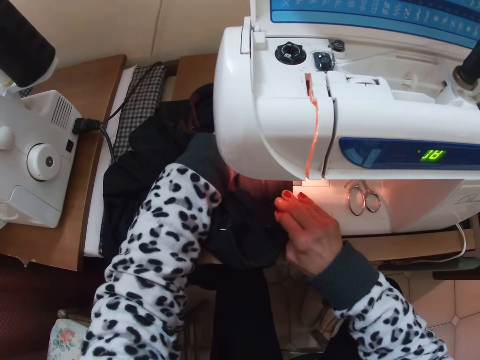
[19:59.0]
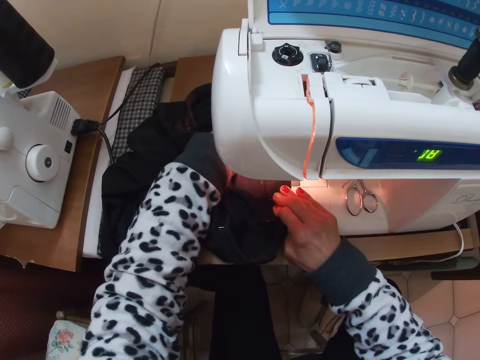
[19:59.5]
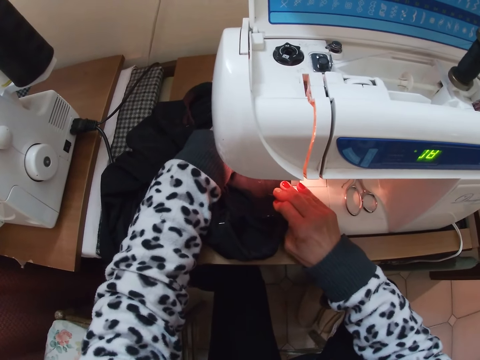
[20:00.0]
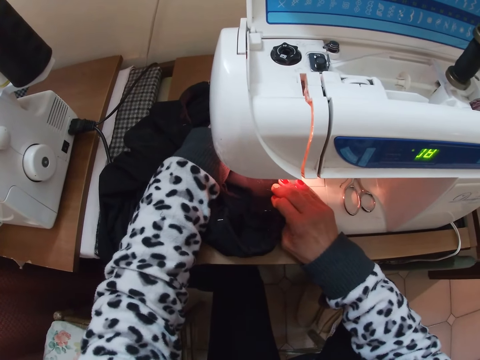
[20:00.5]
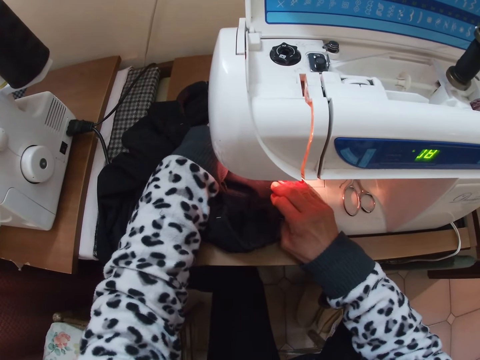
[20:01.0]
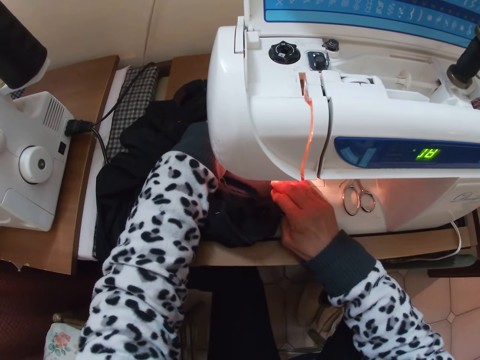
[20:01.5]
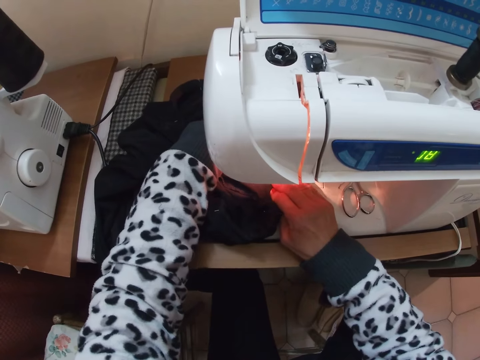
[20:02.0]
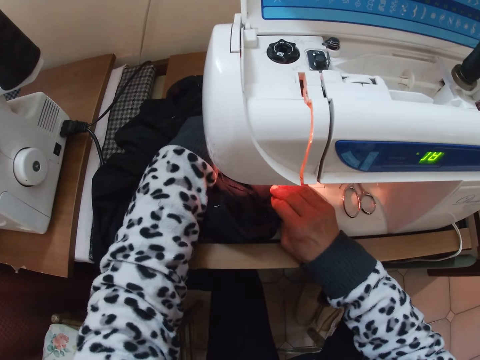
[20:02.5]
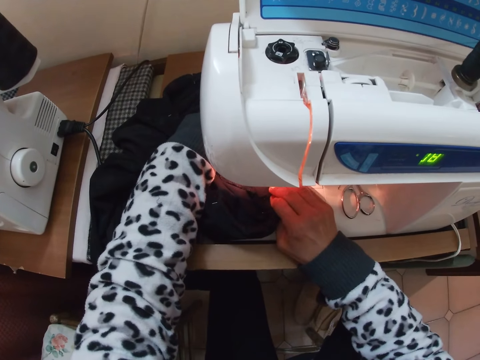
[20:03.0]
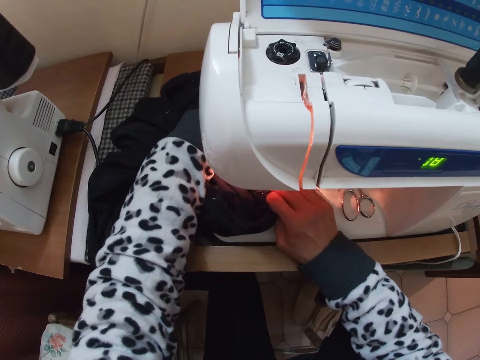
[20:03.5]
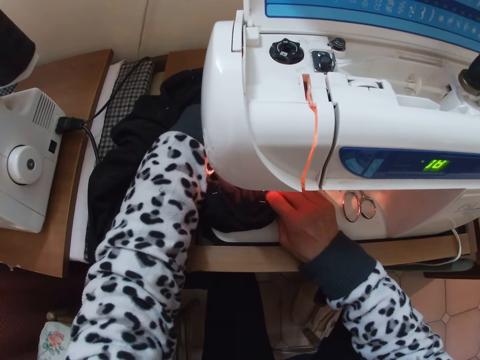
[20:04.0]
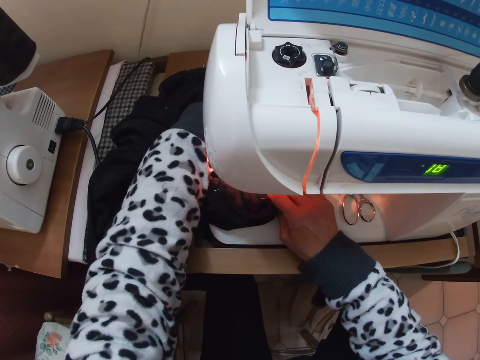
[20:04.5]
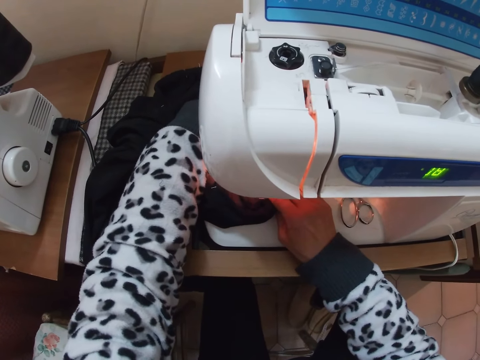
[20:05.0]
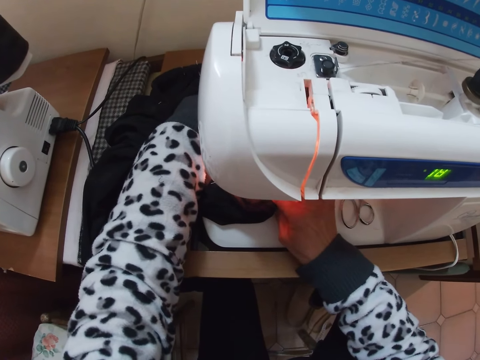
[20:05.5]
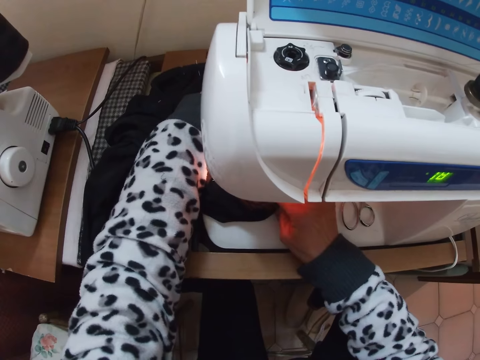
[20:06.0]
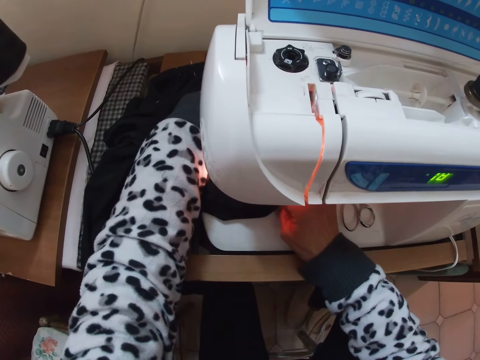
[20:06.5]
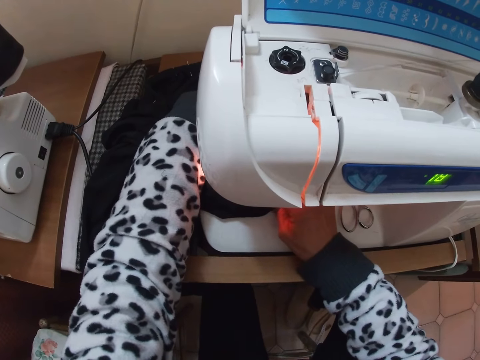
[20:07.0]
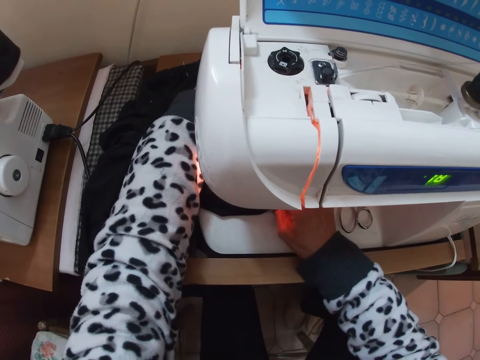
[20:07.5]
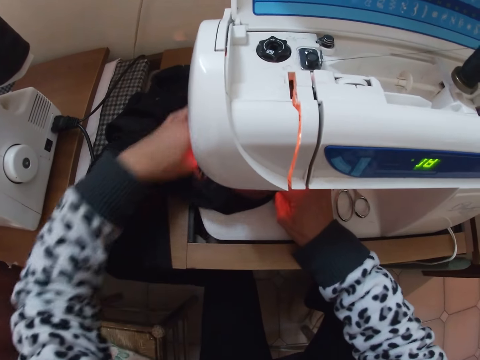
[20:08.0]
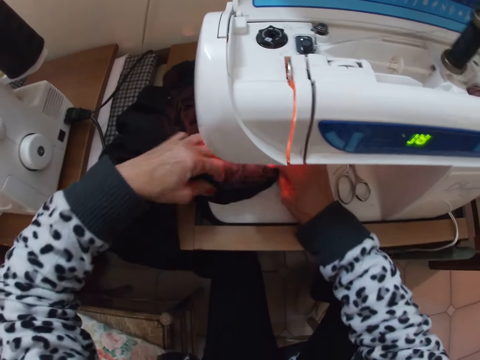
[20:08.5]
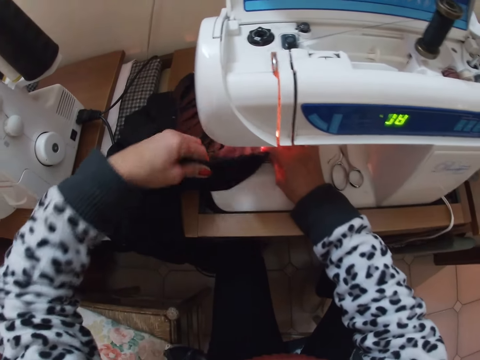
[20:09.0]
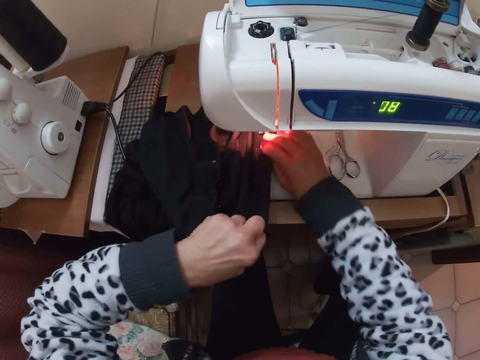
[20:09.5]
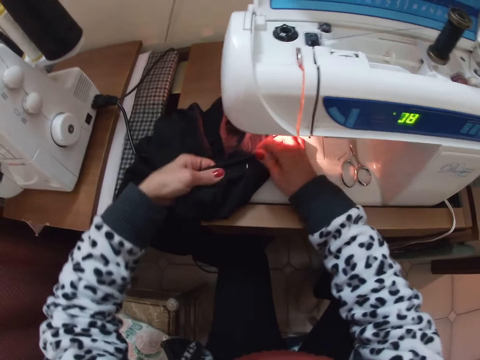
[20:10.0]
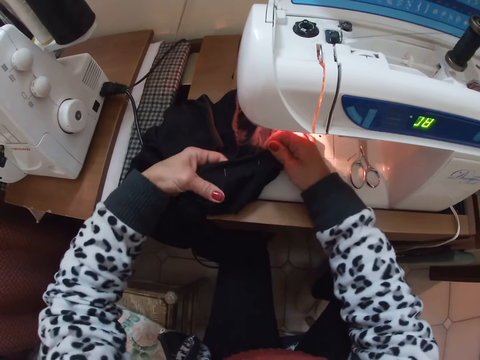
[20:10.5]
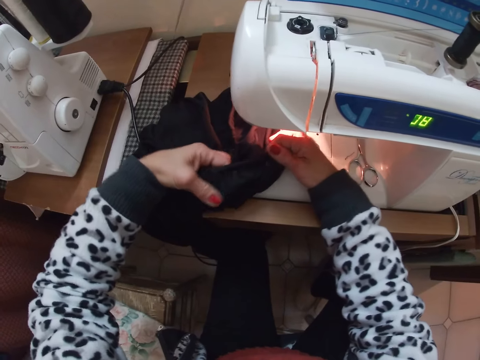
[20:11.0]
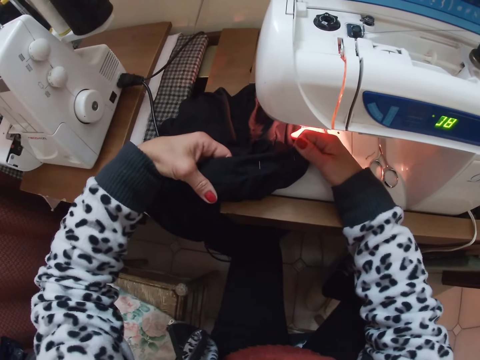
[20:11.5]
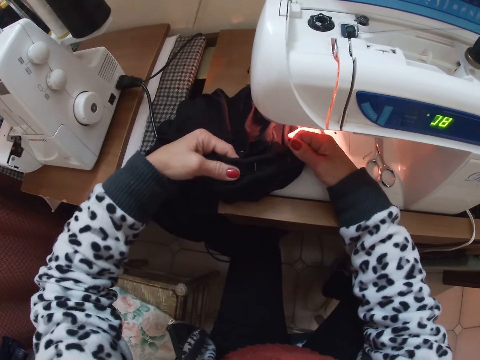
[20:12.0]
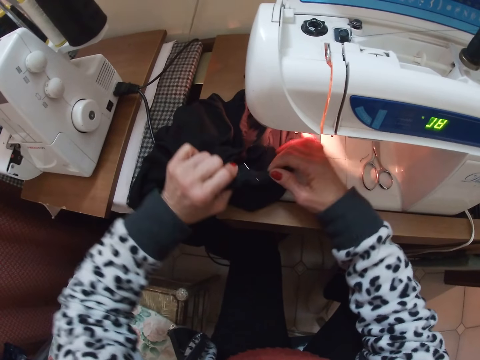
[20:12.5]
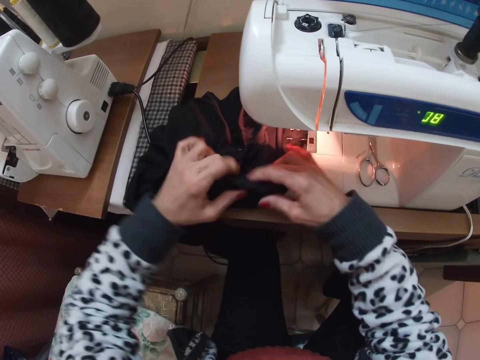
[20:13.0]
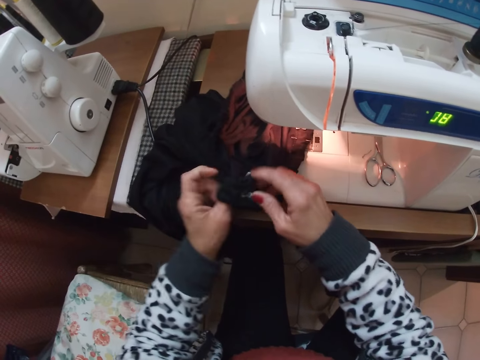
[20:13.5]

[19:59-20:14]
The camera wearer stretches the cloth. They adjust the material with both hands.

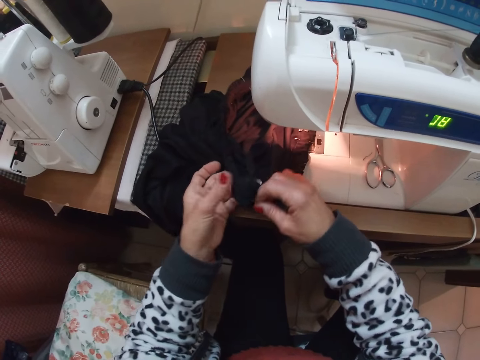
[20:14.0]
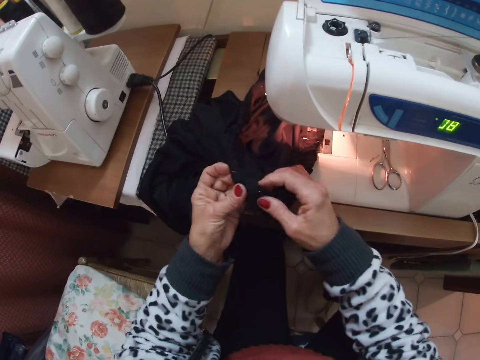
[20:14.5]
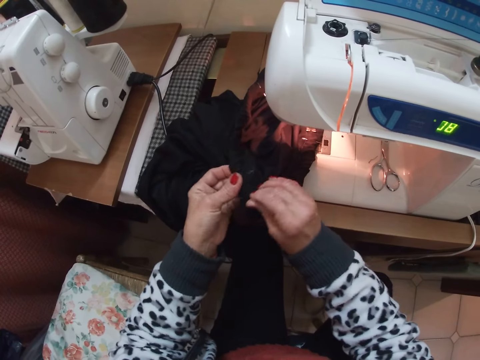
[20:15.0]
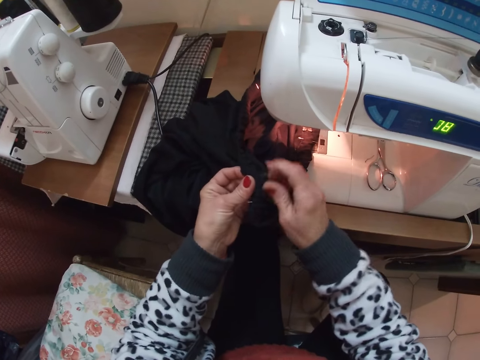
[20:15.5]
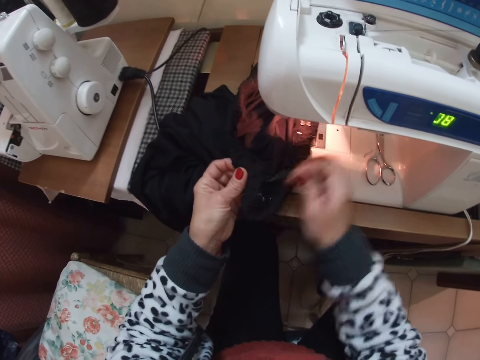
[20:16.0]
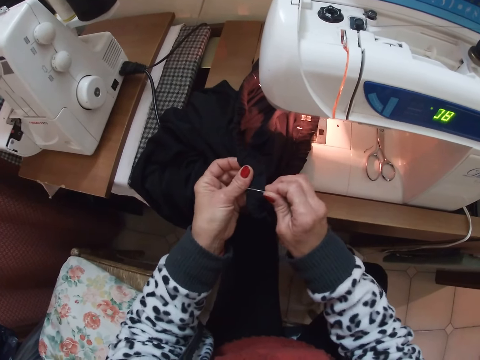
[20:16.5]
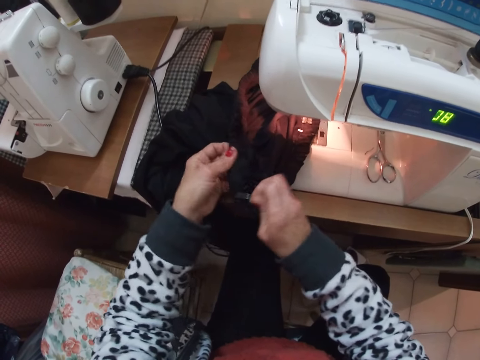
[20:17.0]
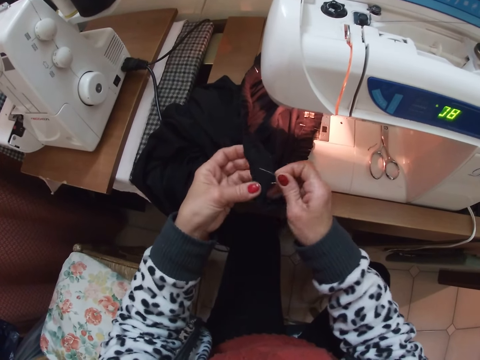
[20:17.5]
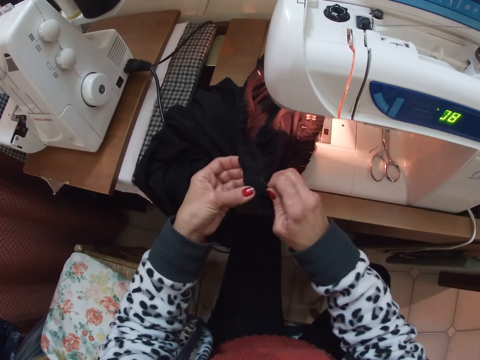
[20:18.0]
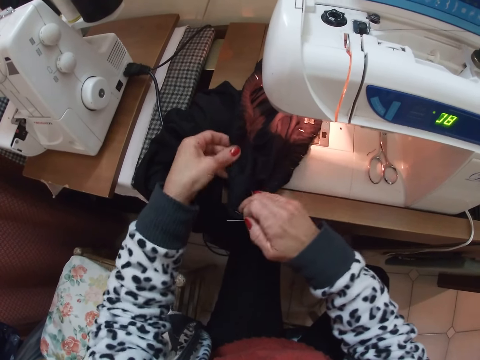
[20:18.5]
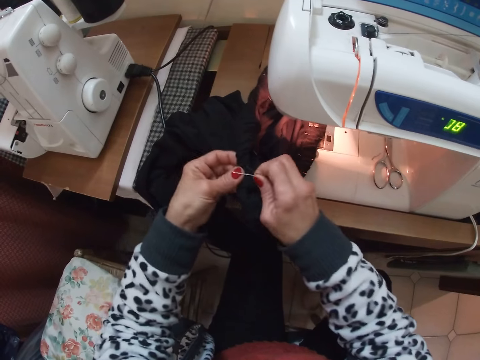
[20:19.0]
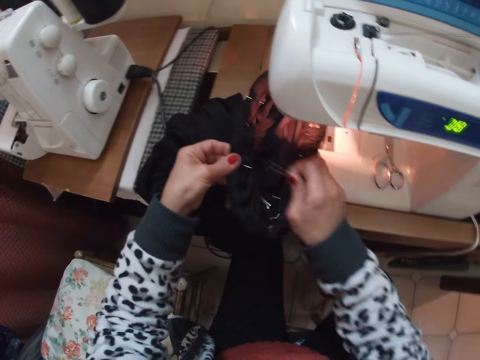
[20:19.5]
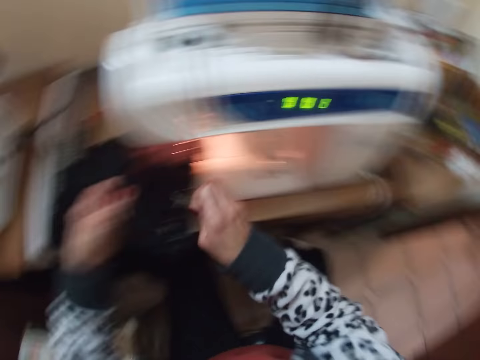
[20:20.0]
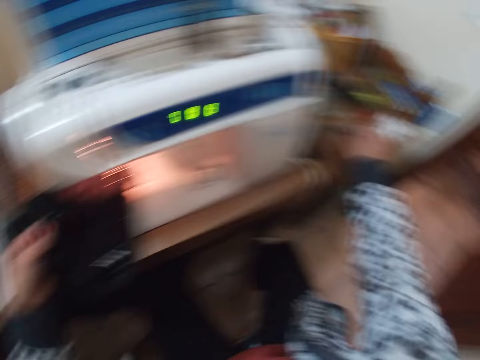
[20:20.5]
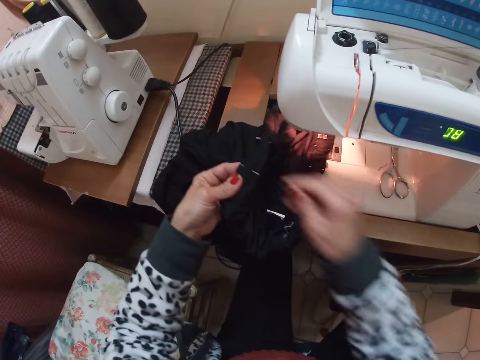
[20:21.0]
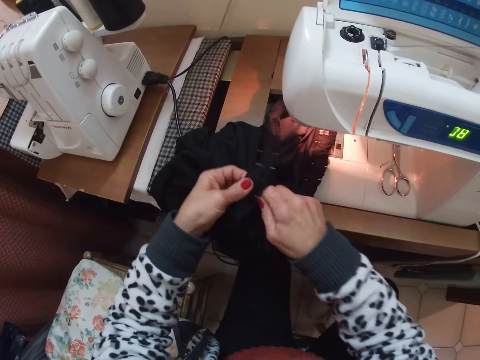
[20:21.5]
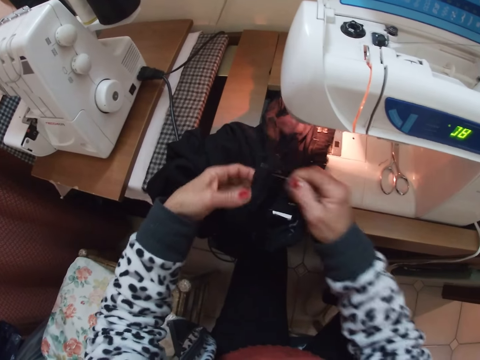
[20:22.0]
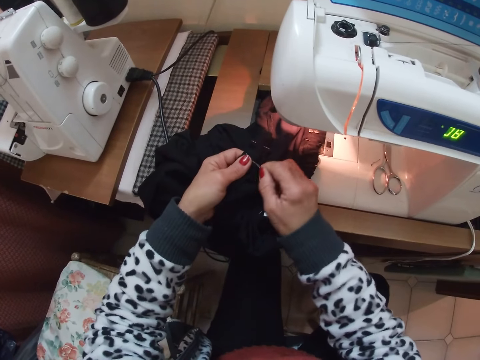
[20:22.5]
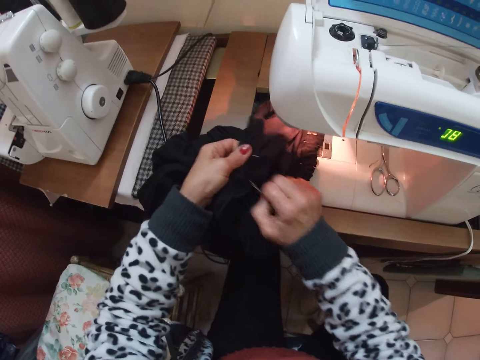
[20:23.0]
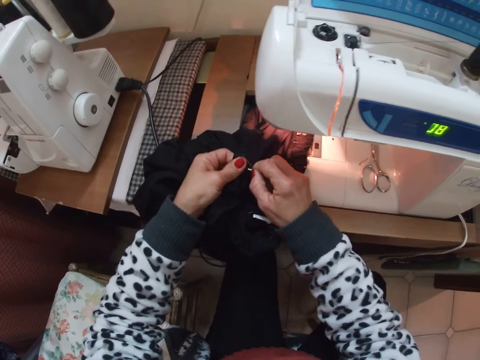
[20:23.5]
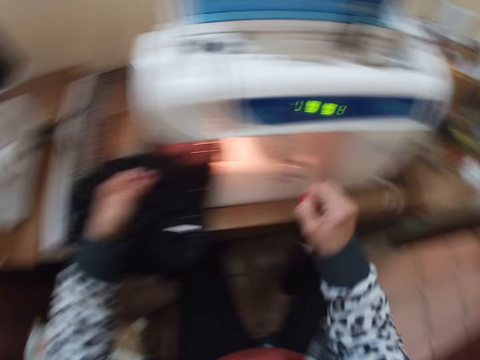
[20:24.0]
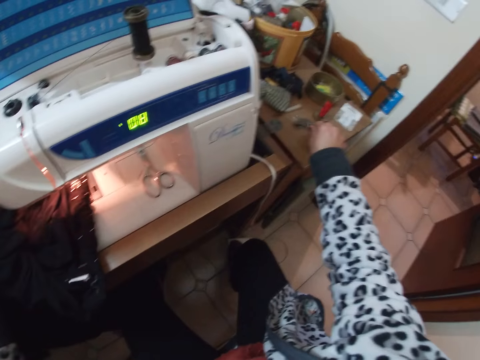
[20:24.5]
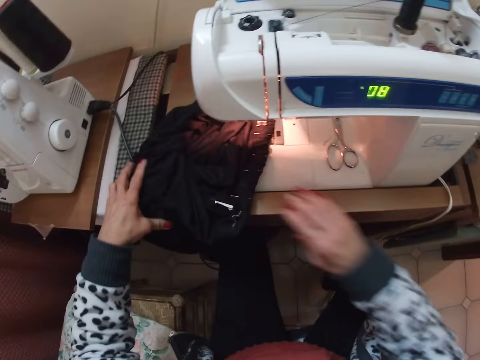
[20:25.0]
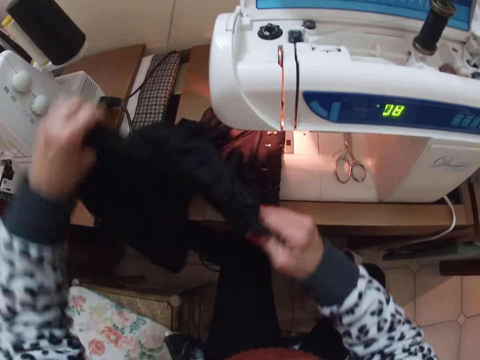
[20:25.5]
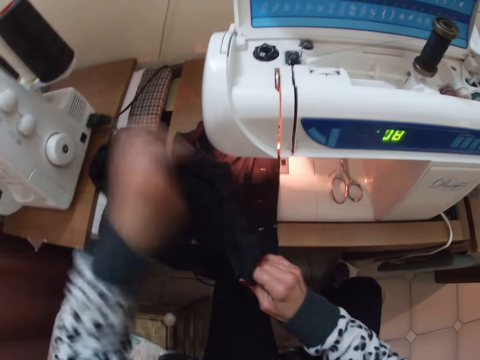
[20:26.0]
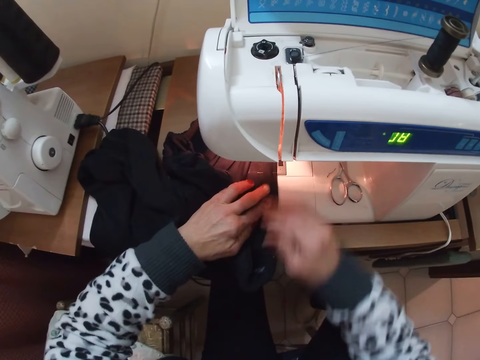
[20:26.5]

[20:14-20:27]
The camera wearer removes the needles or pins from the material. They put the pins on the table. They remove the pins. They drop the needles on the table.
